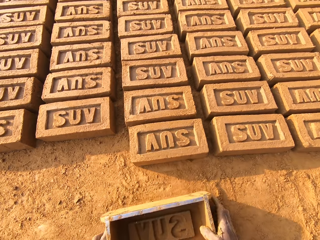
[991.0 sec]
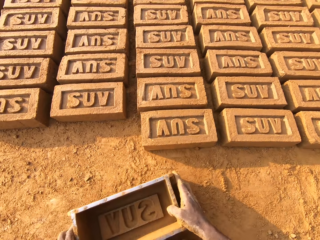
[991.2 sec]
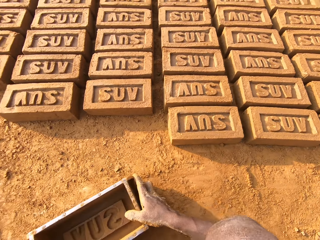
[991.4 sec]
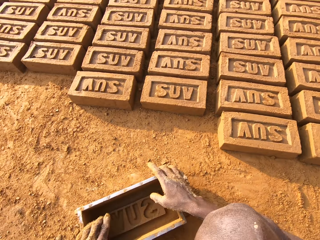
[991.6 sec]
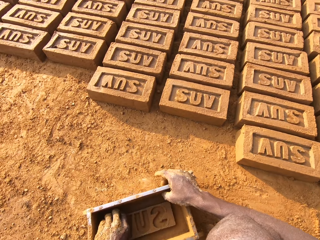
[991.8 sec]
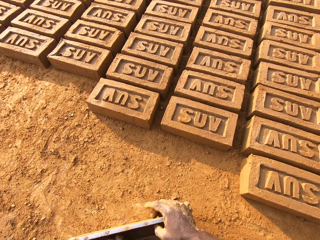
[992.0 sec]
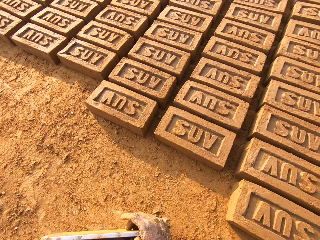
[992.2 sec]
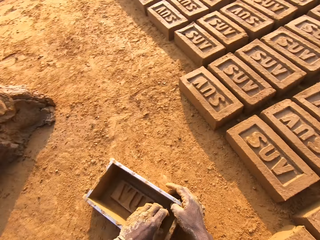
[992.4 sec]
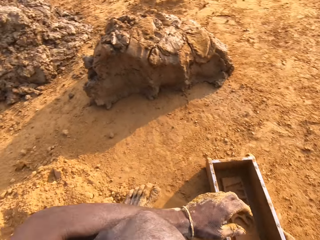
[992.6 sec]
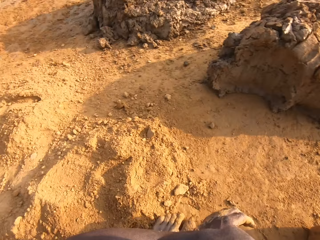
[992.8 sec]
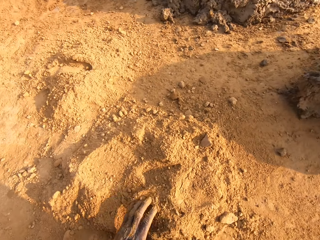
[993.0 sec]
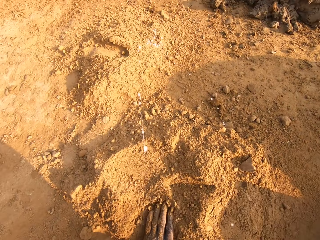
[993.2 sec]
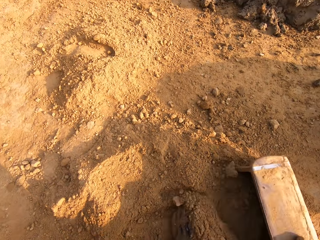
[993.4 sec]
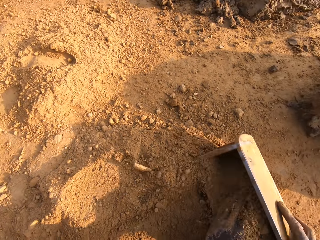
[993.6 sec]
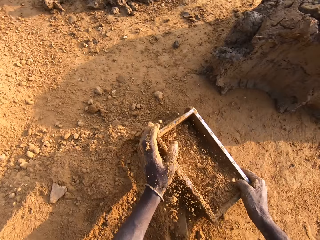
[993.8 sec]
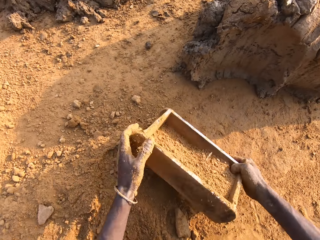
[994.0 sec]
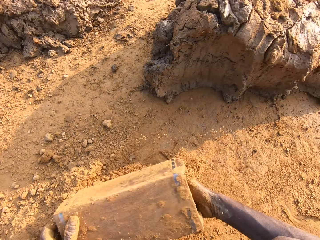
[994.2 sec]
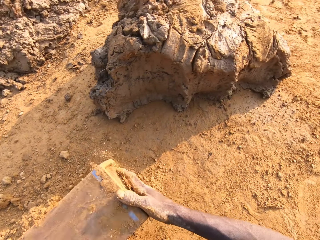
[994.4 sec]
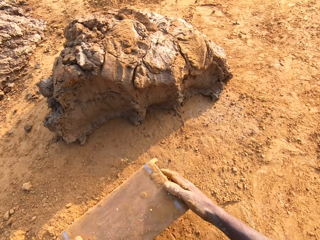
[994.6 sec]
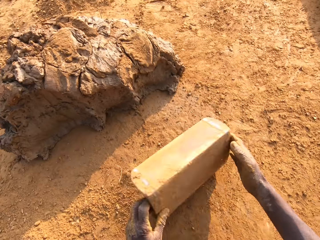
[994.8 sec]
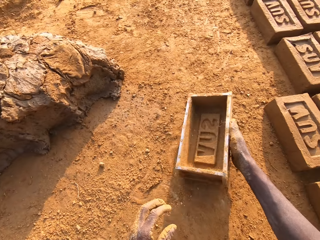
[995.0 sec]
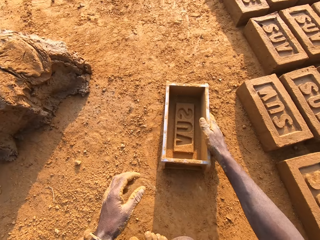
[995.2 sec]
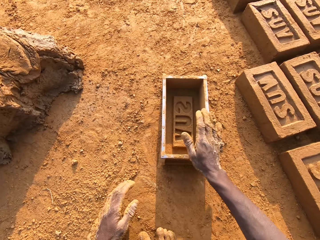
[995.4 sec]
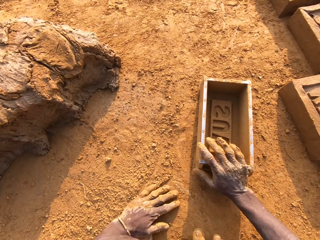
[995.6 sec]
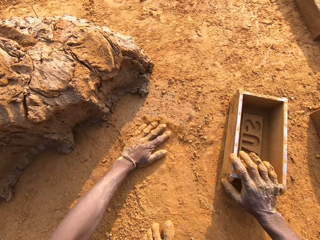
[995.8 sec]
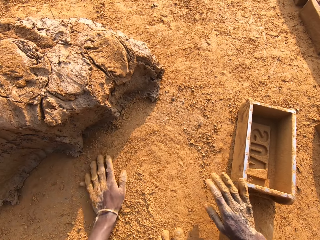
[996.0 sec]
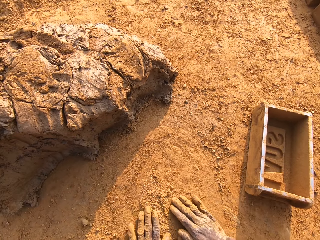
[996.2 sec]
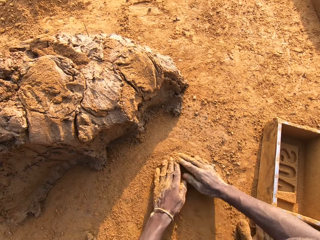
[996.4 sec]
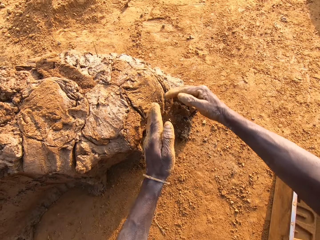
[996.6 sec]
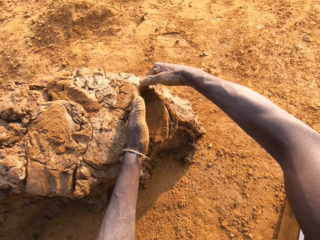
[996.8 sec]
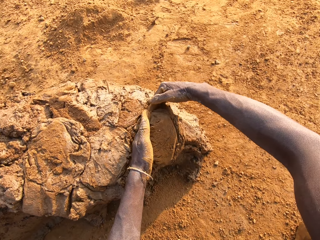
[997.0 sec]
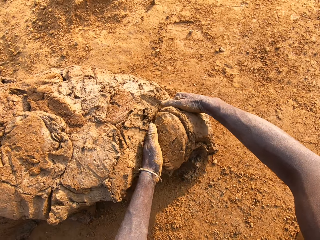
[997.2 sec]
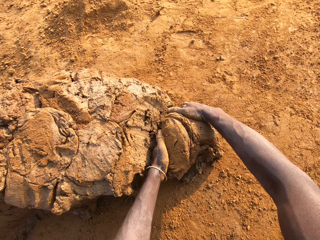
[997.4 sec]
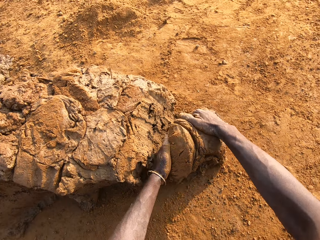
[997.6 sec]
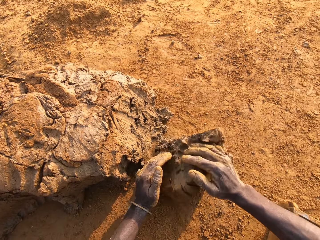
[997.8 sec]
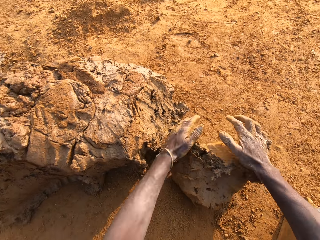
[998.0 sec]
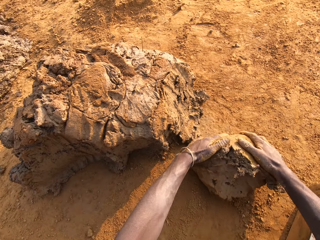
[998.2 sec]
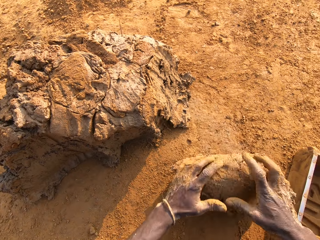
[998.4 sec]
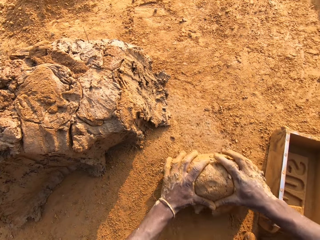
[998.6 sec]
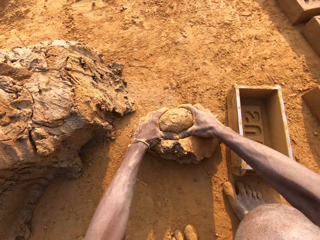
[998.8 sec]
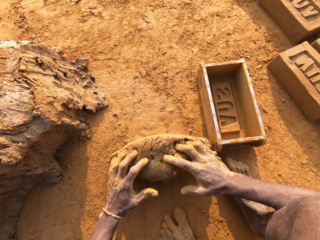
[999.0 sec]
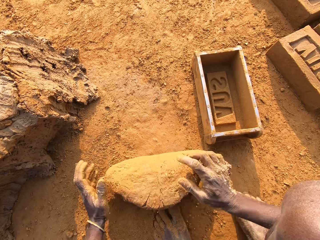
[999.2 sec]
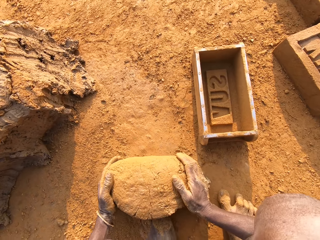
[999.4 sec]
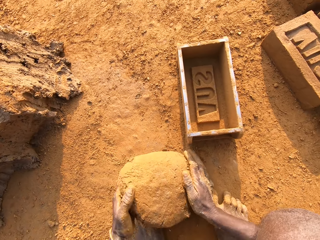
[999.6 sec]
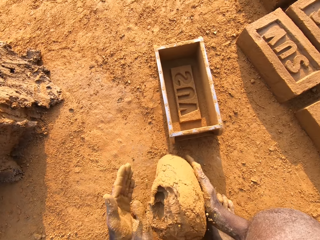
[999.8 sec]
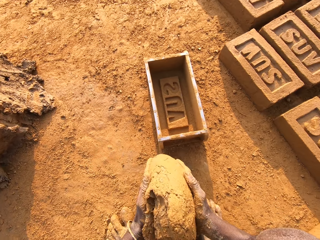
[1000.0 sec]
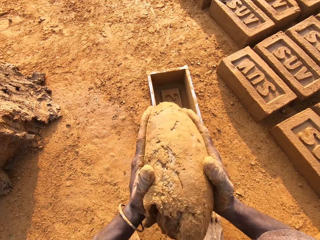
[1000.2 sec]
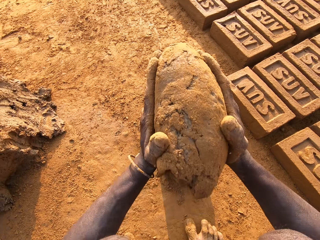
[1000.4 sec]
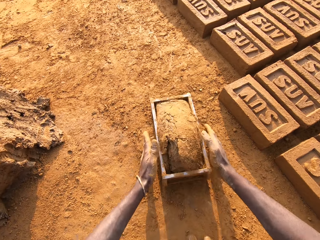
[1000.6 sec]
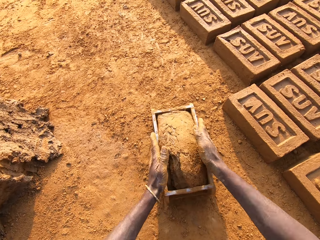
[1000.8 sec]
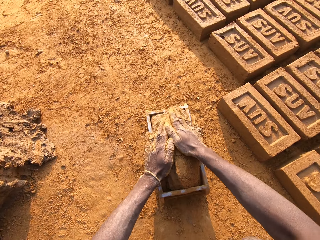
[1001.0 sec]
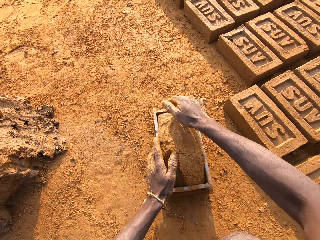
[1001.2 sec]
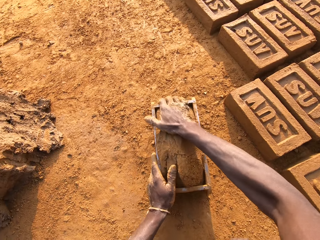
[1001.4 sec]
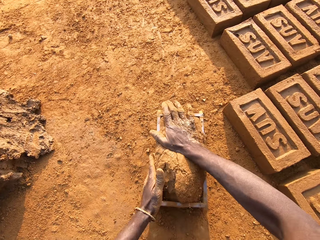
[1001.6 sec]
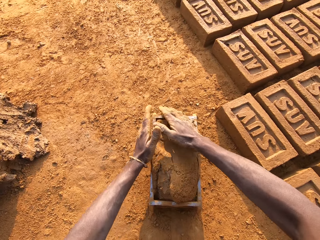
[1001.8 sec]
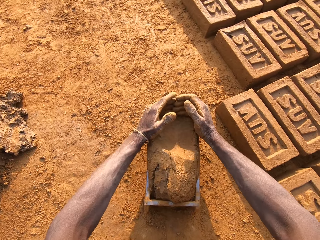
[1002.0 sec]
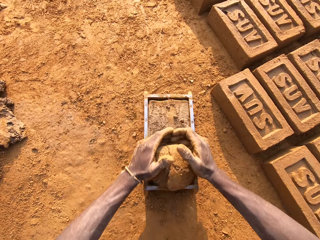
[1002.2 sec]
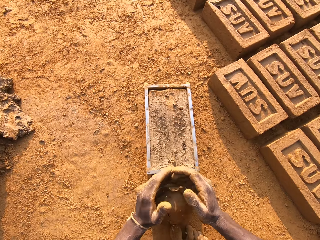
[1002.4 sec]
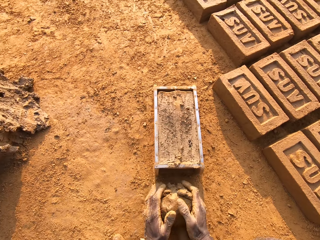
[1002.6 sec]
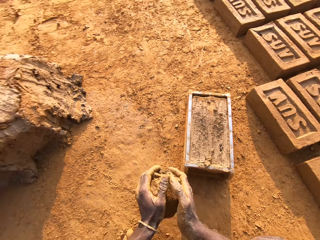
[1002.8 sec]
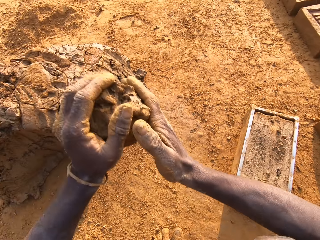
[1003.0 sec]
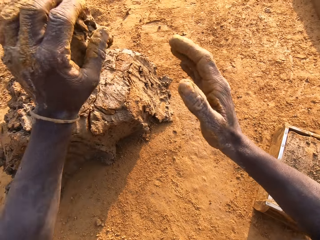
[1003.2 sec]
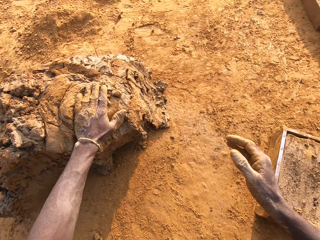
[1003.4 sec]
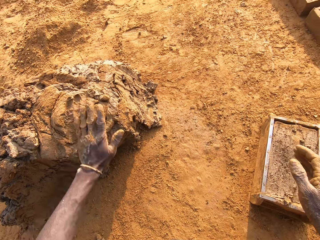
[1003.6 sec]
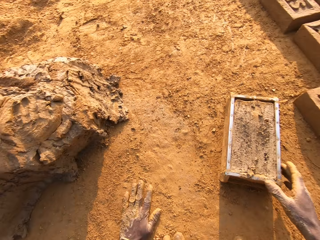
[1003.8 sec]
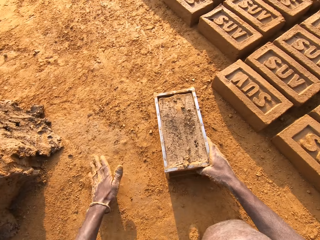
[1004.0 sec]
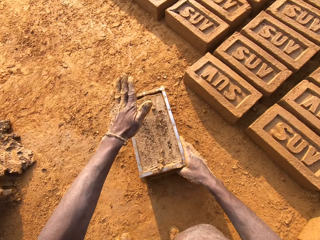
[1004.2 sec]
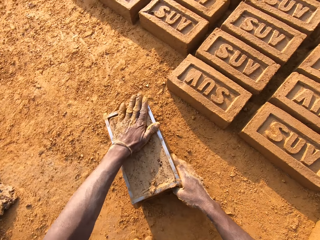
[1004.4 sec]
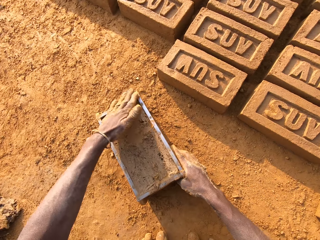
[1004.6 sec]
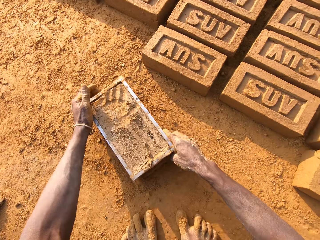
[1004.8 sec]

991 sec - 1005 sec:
The camera wearer hits the brick with the iron brick mold in his hands. He drops the iron brick mold on the ground. He spits on the ground. He pours sand or dry soil into the iron brick mold with his left hand. He pours the soil on the ground. He removes the sand from the iron brick mold. He drops the iron brick mold on the ground. He rubs his hands on the ground. He spreads the dry soil on the ground. He puts mud in the brick mold. He cuts a portion of the concrete from the heap of concrete on the ground with his two hands. He mixes the concrete on the ground with his hands. He carries the concrete from the ground with his two hands and drops the concrete in his hand in the iron brick mold. He removes the excess concrete from the iron brick mold. He drops the excess concrete on the heap of concrete on the ground.

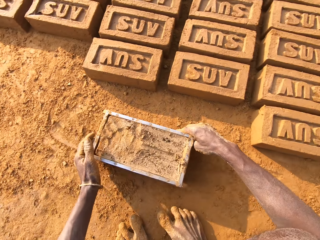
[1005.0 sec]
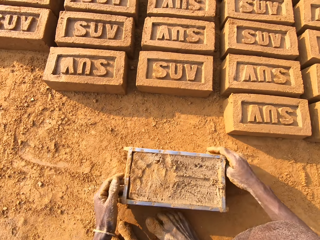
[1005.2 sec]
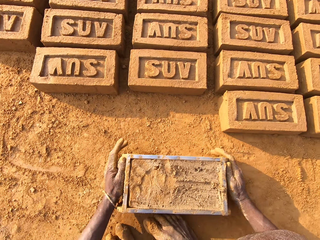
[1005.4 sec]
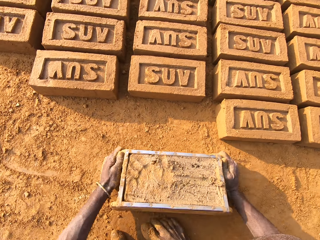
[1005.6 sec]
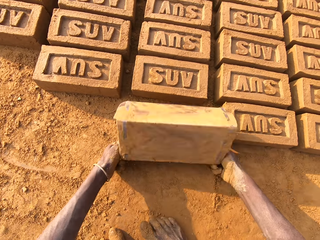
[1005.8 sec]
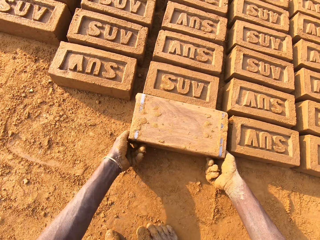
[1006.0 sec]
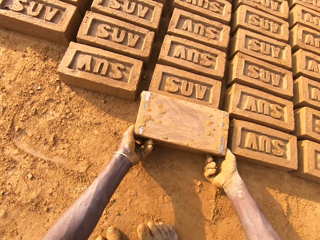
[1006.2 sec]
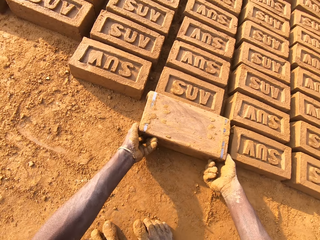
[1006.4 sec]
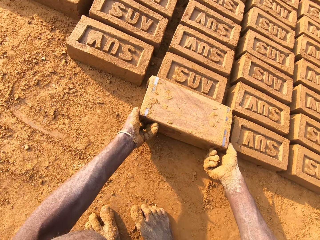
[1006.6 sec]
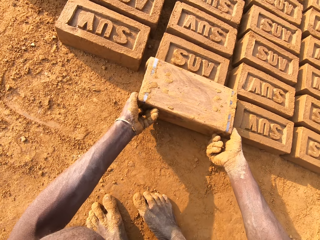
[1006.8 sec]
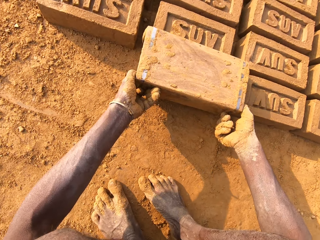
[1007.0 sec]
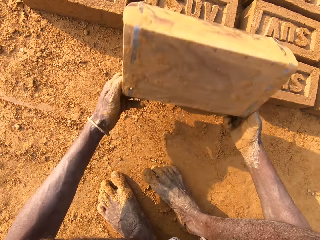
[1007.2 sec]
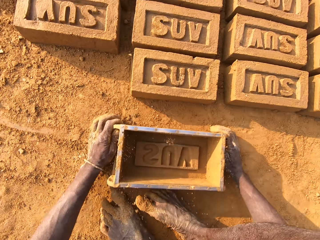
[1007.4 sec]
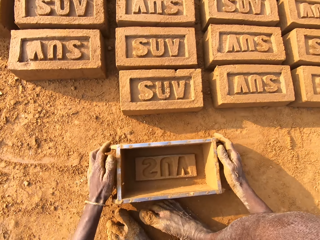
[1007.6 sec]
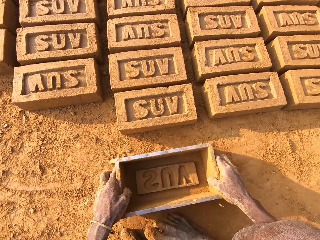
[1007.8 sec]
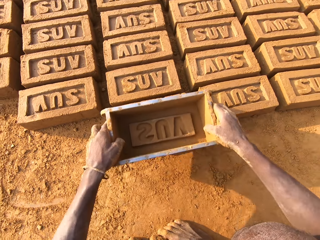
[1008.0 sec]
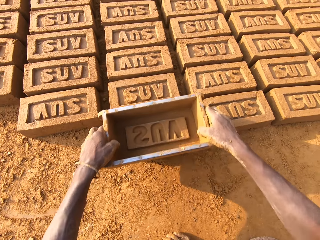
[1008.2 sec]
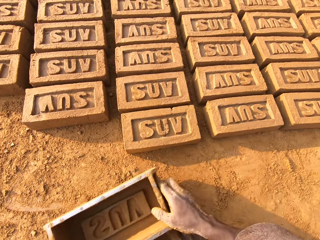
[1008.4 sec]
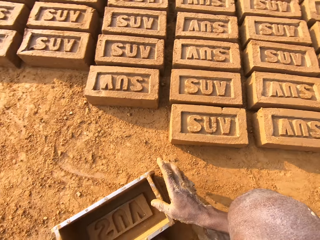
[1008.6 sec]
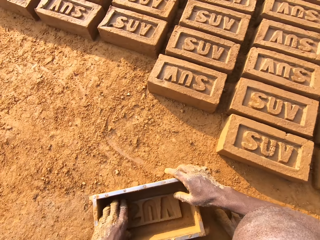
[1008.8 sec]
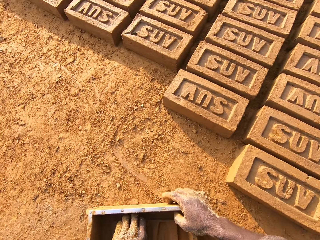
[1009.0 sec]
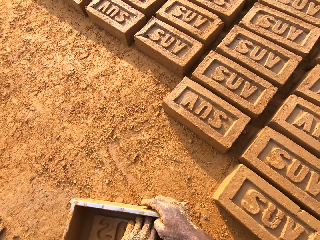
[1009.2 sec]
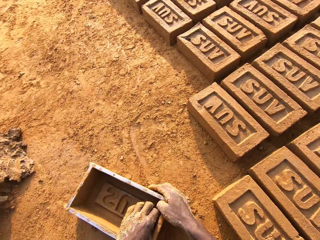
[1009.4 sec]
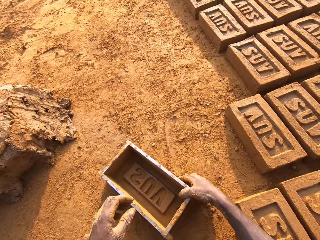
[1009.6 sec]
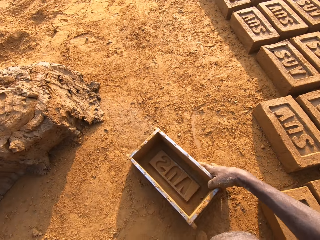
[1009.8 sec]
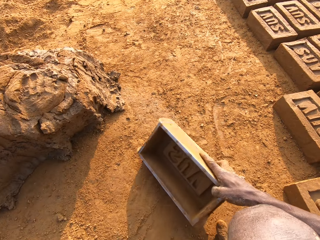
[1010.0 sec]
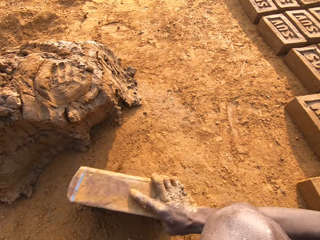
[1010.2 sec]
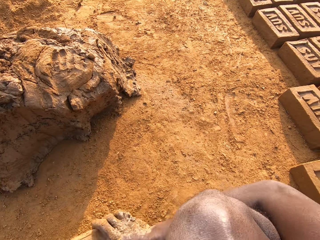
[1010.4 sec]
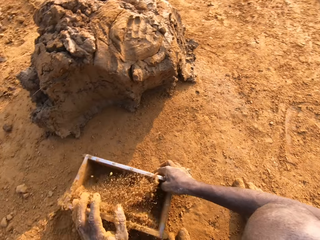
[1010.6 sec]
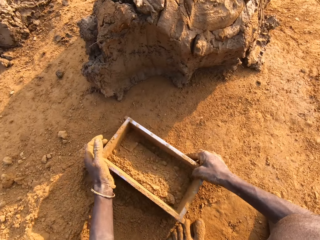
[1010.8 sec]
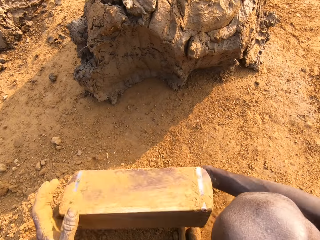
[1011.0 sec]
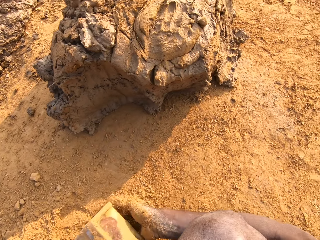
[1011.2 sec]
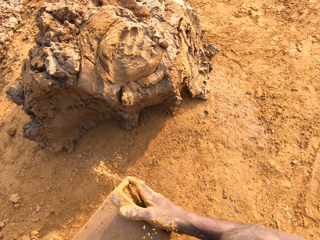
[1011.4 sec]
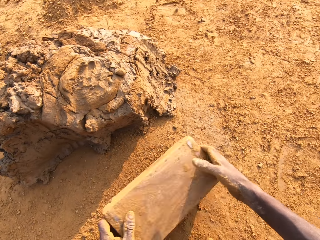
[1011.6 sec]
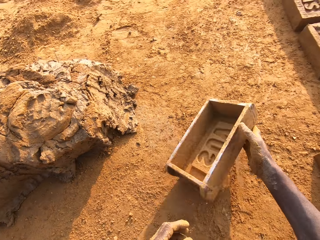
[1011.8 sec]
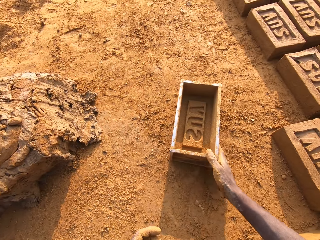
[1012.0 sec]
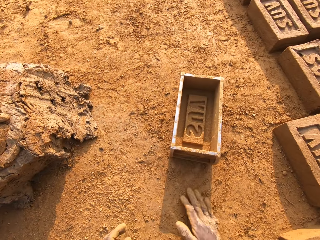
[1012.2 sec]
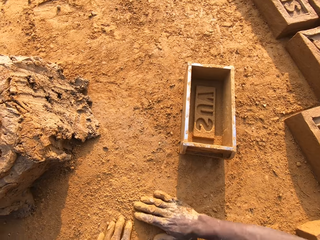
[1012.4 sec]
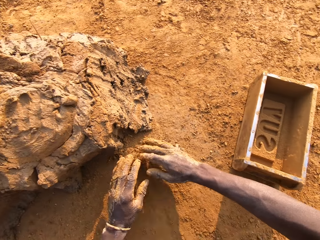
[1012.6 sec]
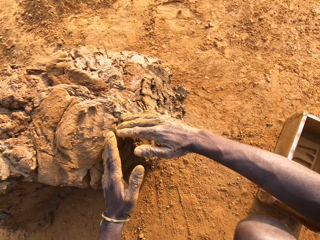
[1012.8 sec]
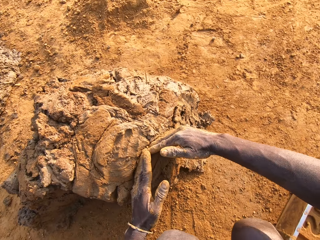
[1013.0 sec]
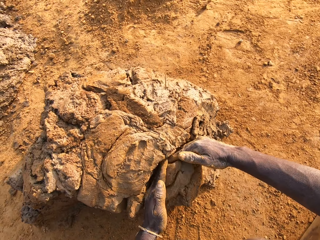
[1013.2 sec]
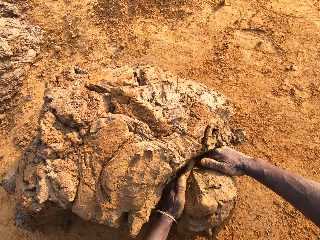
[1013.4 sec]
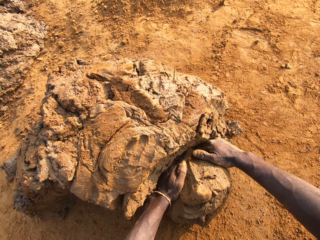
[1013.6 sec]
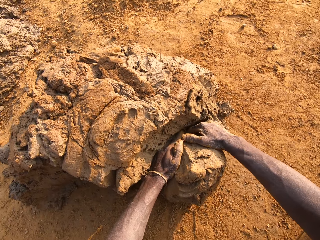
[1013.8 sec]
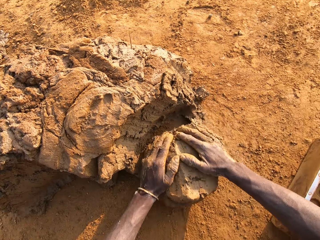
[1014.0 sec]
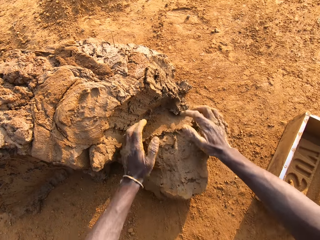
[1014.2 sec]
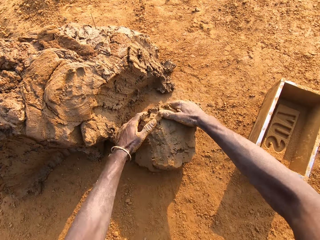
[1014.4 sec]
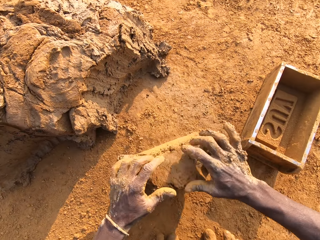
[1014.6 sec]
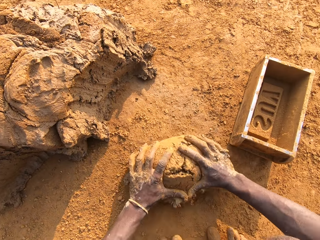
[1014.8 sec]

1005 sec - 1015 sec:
The camera wearer shifts the iron brick mold on the ground with his two hands. He molds the brick. He turns the iron brick mold on the ground. He drops the iron brick mold on the ground. He hits the brick with the iron brick mold in his hands. He drops the iron brick mold on the ground. He pours sand or dry soil into the iron brick mold with his right hand. He pours the soil on the ground. He removes the sand from the iron brick mold. He drops the iron brick mold on the ground. He puts mud in the brick mold. He cuts a portion of the concrete from the heap of concrete on the ground with his two hands.
